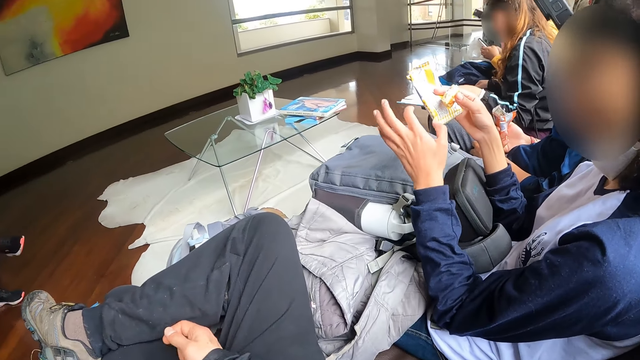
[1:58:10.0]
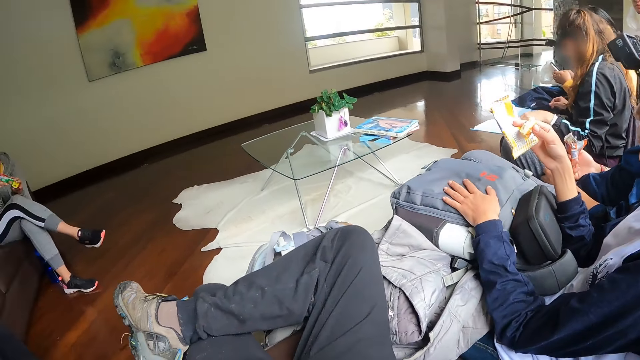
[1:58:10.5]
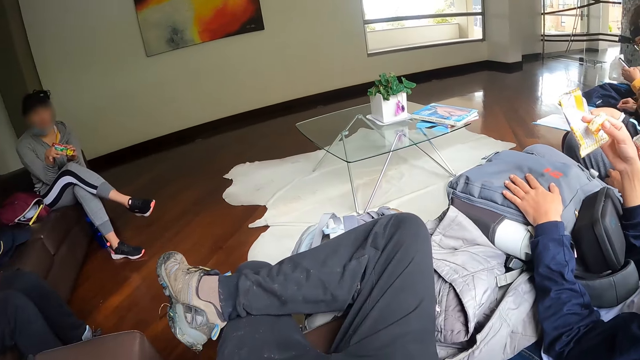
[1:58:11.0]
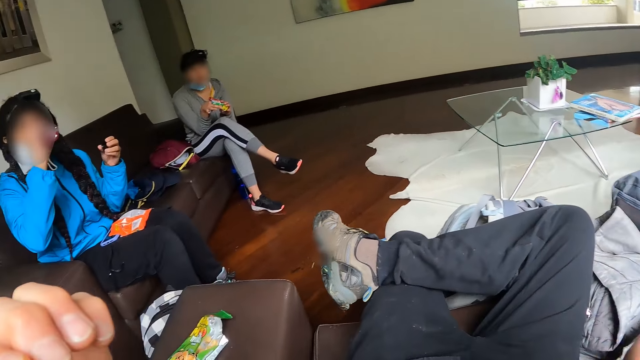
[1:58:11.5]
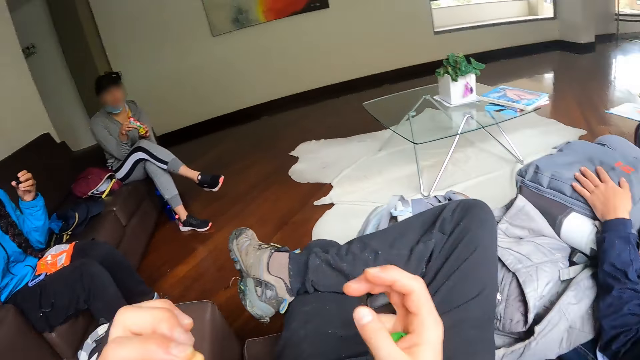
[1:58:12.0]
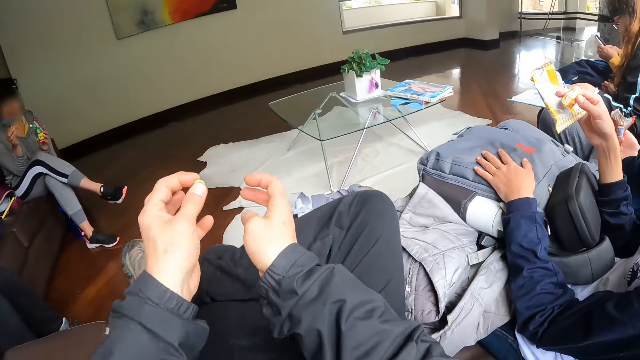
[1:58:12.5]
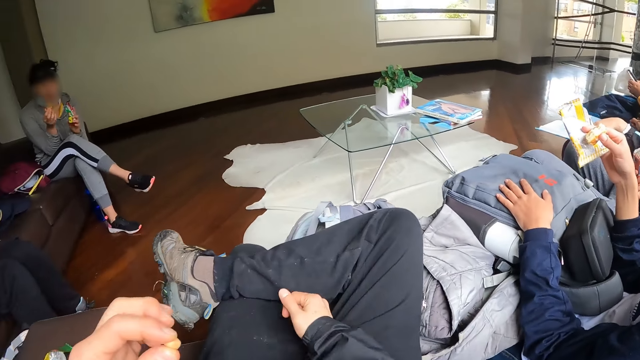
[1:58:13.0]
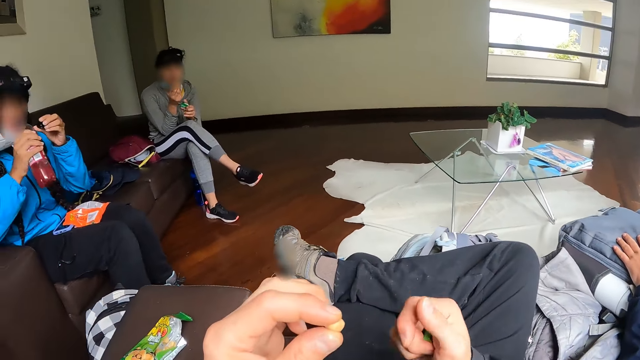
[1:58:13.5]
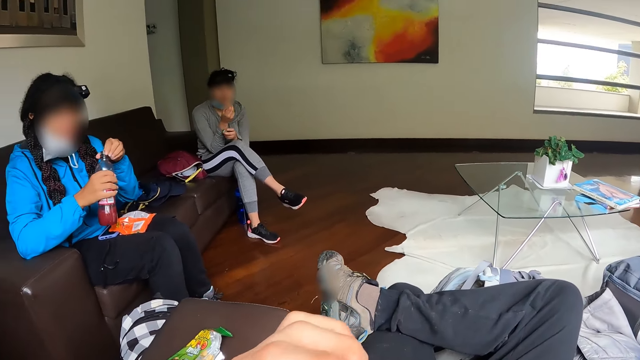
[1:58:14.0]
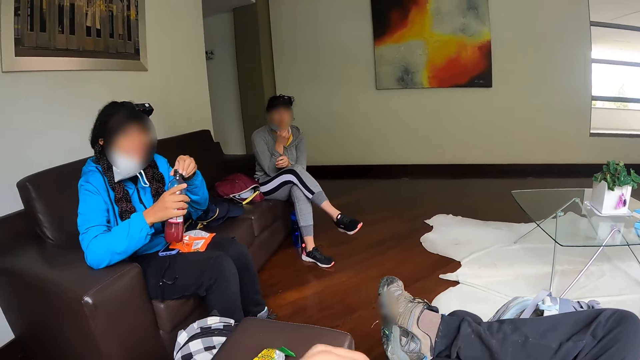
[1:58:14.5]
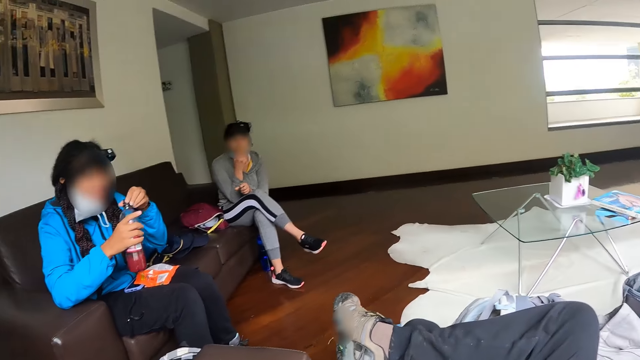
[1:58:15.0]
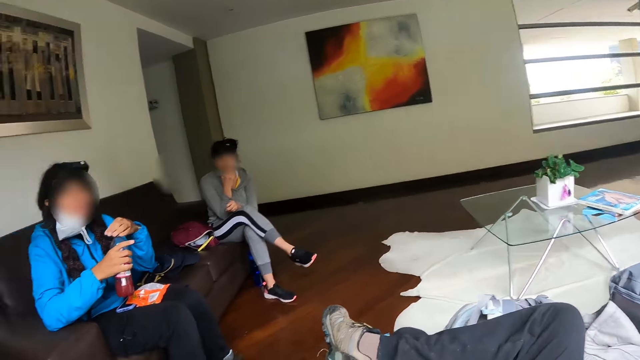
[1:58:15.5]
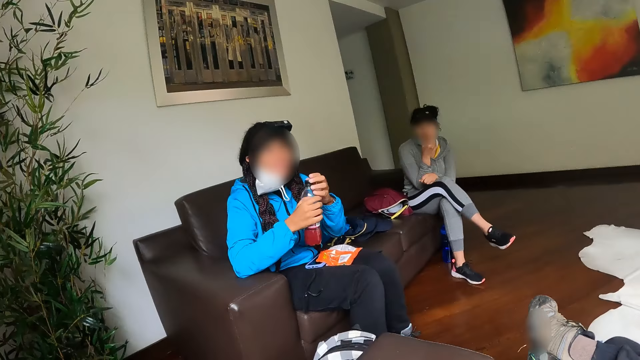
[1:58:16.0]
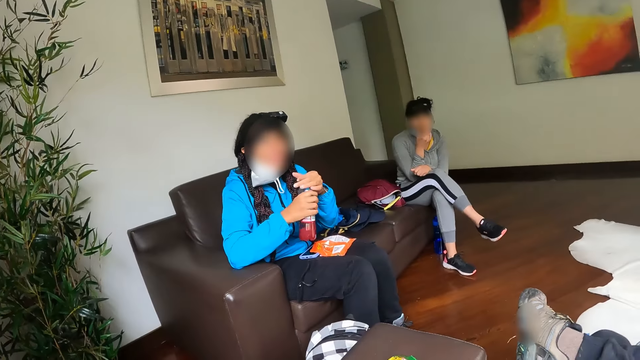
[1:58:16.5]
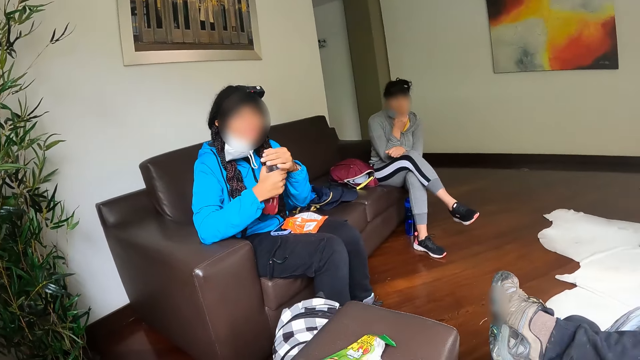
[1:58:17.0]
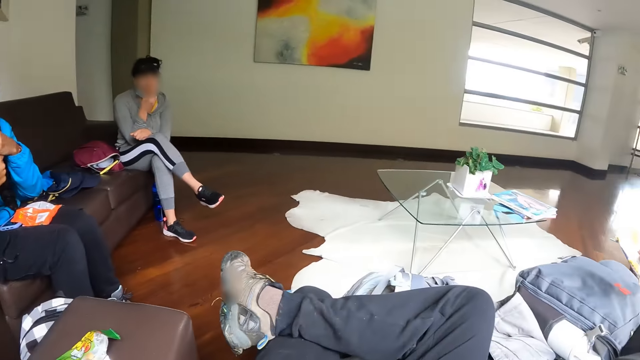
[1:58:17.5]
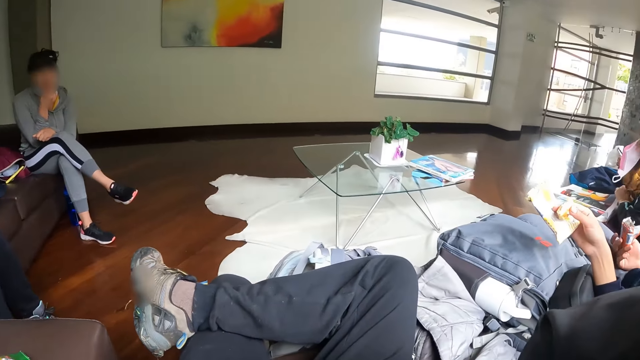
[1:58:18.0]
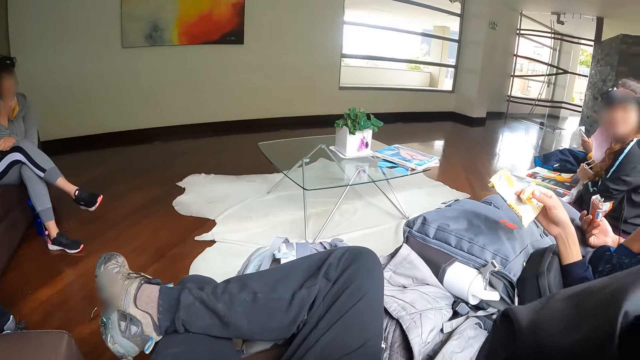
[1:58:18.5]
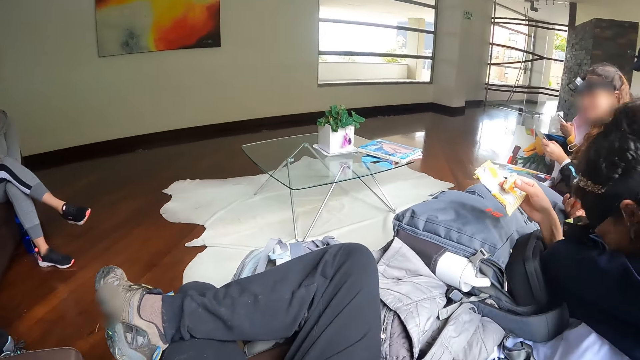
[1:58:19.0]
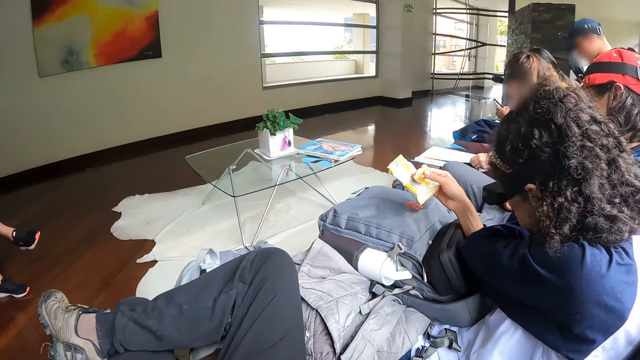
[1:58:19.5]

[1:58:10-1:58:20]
The camera wearer interacts with the woman. They do gestures with hands. The woman closes the bottle with the cover in her left hand. The woman interacts with the camera wearer. She talks to another woman. She talks to the camera wearer.

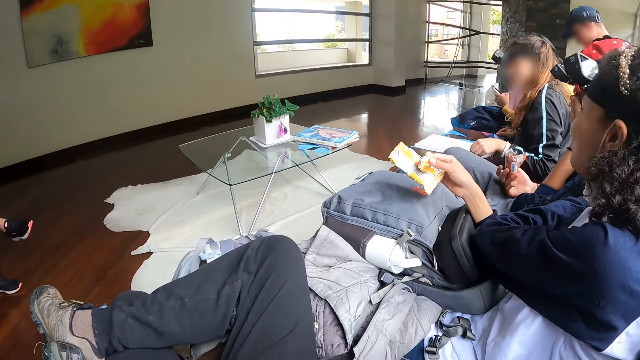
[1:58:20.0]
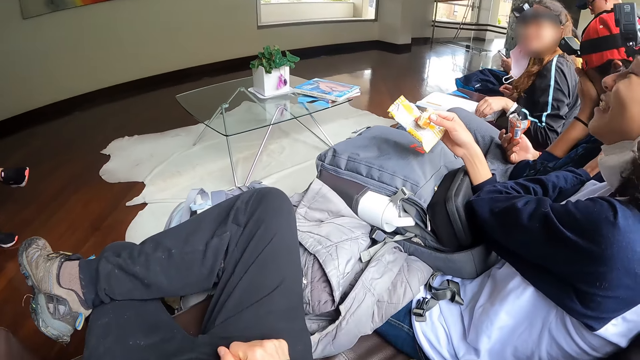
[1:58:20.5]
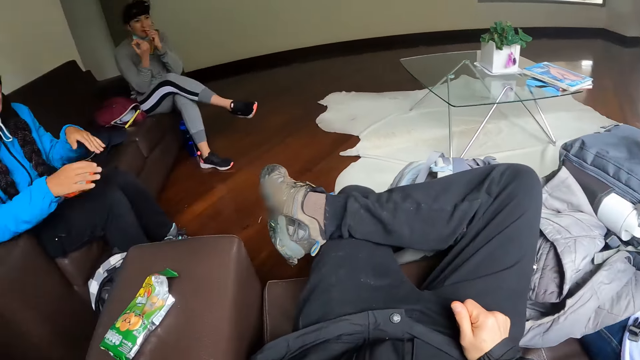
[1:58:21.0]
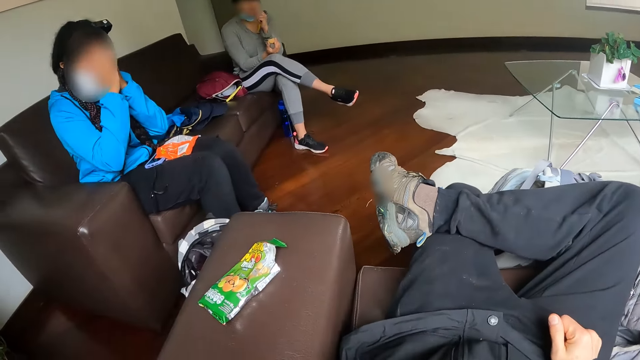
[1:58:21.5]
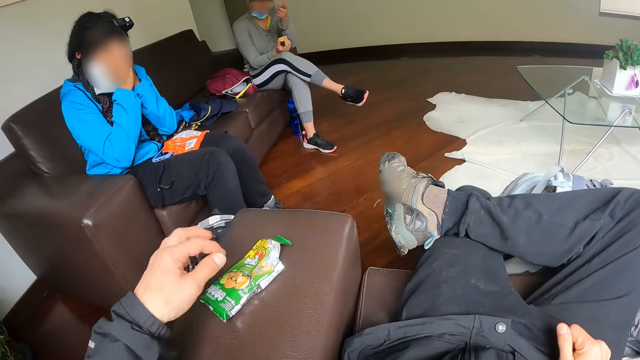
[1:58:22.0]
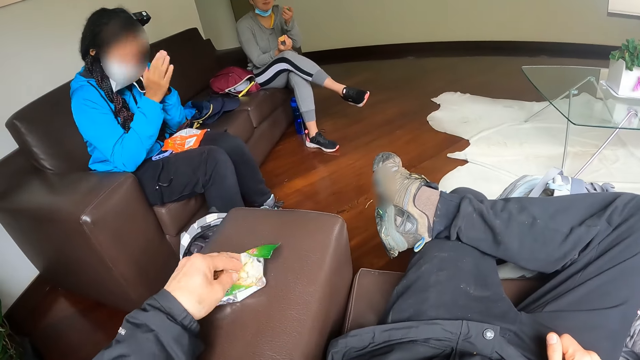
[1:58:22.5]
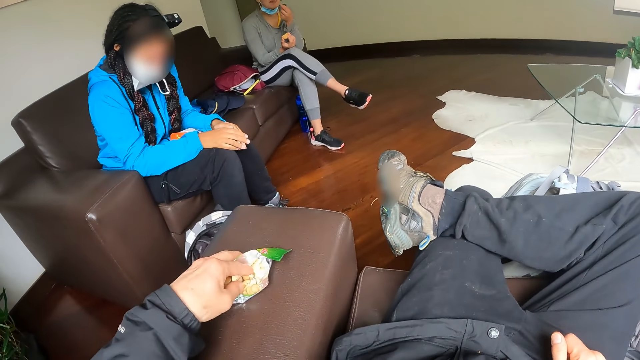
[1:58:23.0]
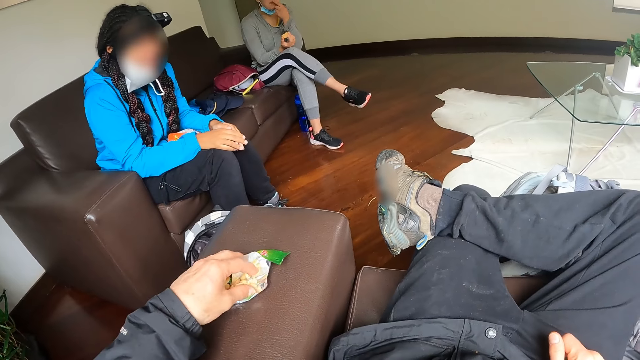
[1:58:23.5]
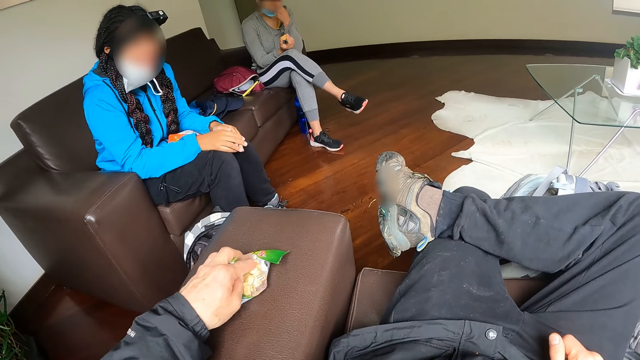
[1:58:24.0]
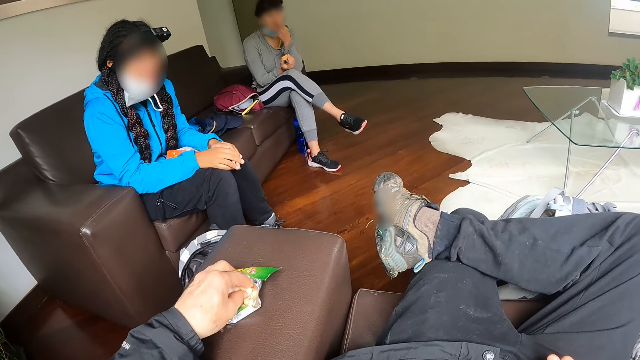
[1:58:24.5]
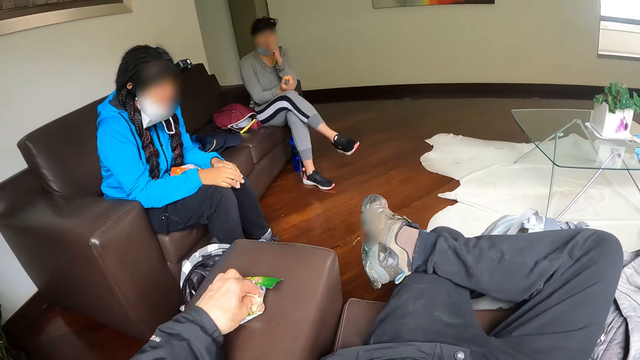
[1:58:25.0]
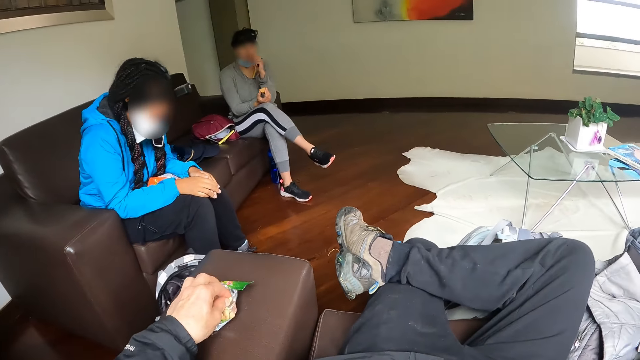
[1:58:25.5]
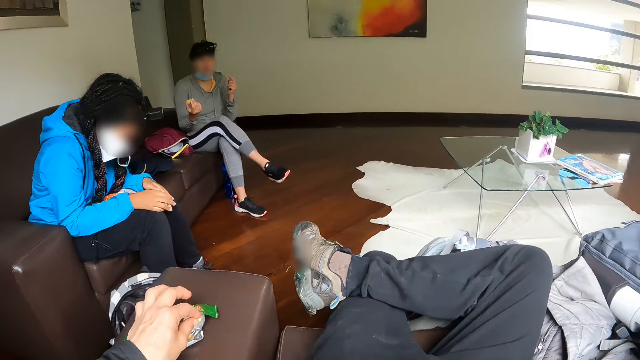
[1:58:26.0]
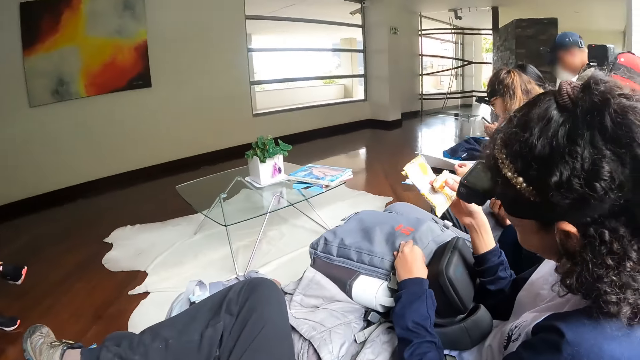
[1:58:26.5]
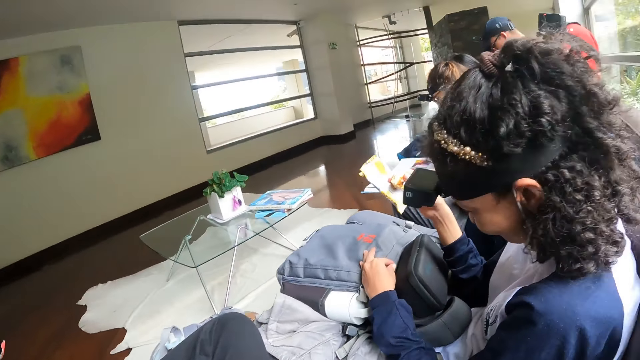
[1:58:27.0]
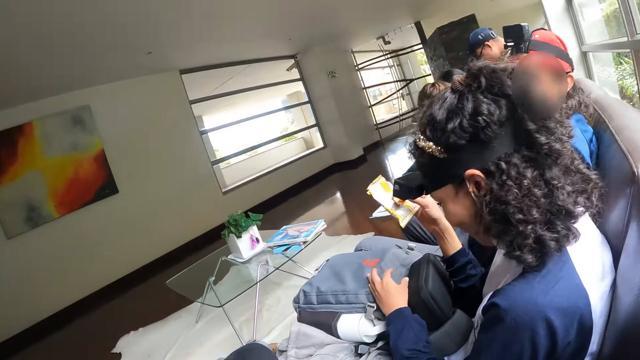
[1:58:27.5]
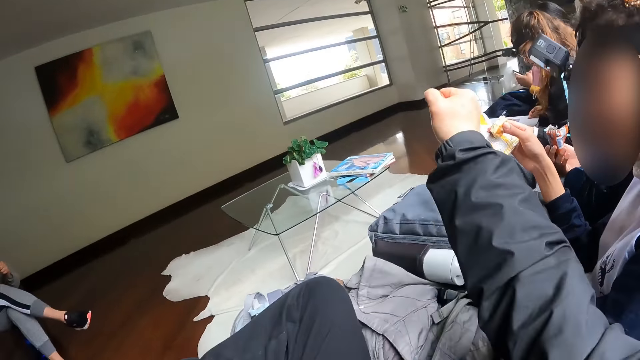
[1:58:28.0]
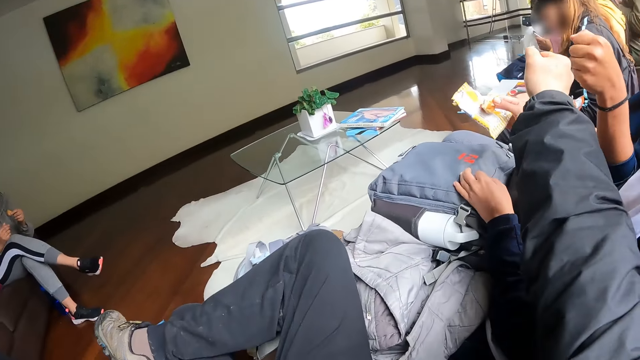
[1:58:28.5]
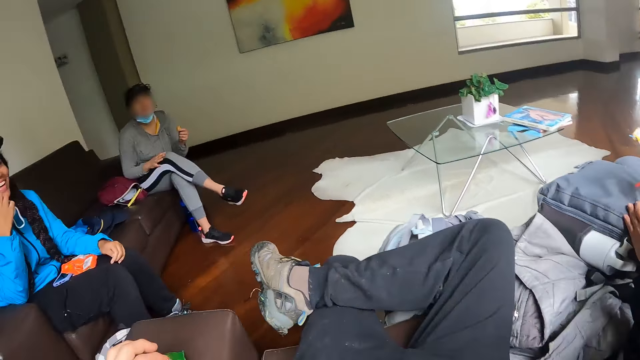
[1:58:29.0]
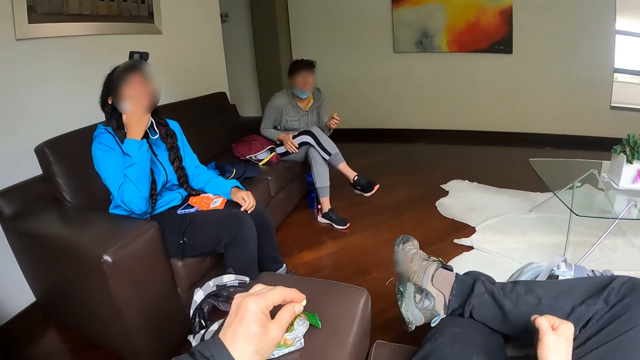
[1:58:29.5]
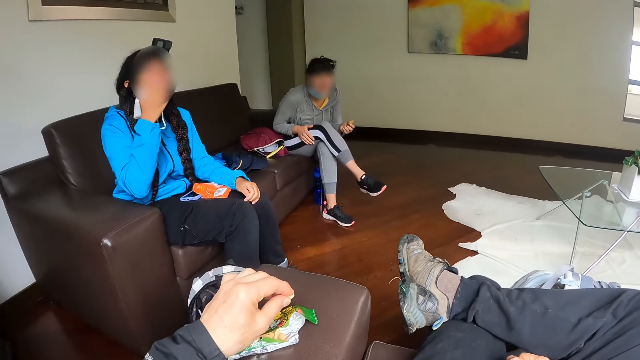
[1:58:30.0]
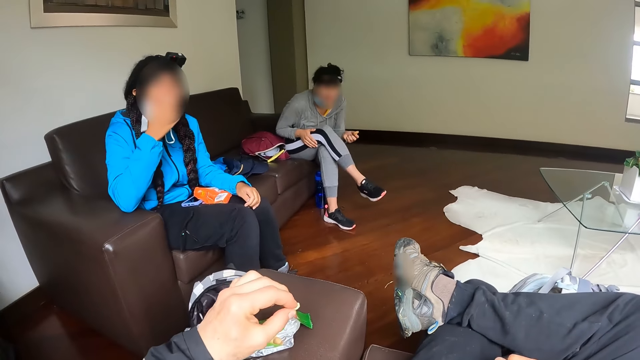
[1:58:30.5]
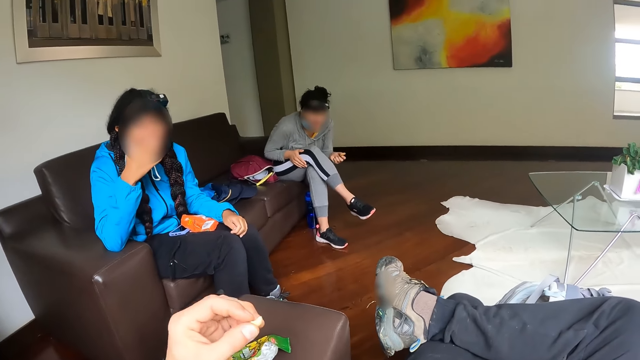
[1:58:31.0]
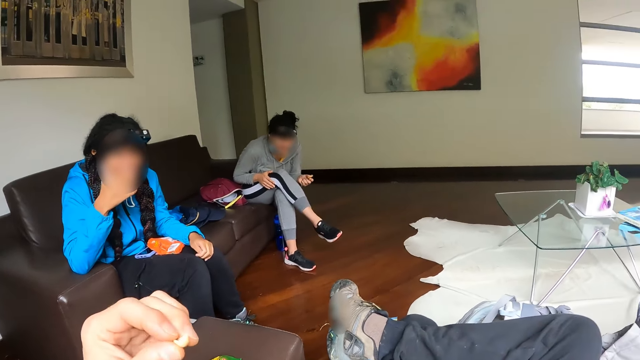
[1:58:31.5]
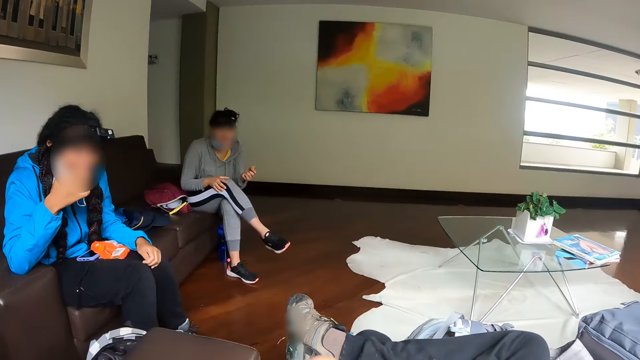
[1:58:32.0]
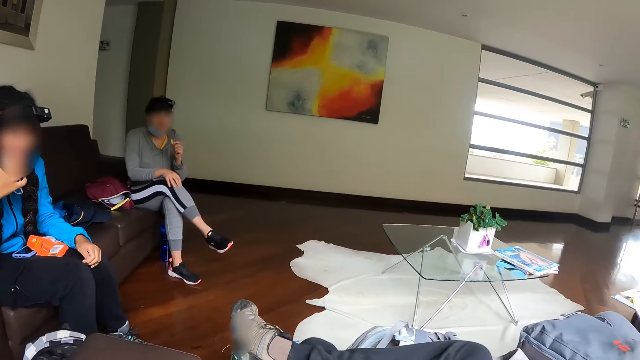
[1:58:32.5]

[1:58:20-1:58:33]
A man laughs. A woman covers the face with hands. The camera wearer takes a snack from the pack with his left hand. He continues eating. The woman interacts with the camera wearer. The man laughs. The camera wearer gives the man on the chair a fist bump with his right hand. He, the woman and another woman talk and laugh together. He eats the snack with his left hand.
